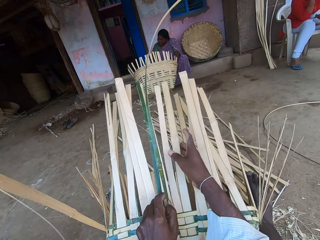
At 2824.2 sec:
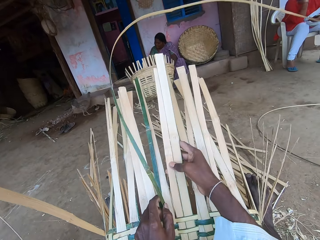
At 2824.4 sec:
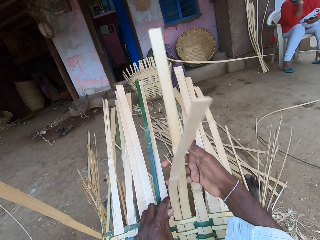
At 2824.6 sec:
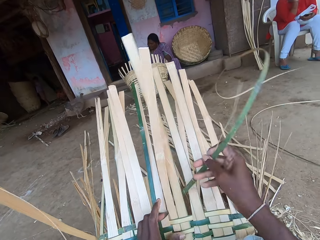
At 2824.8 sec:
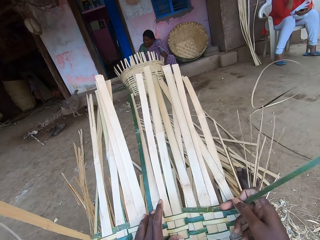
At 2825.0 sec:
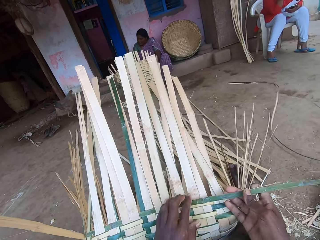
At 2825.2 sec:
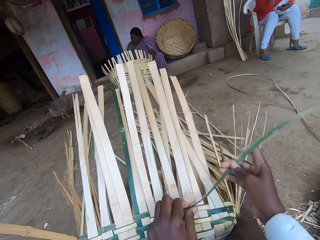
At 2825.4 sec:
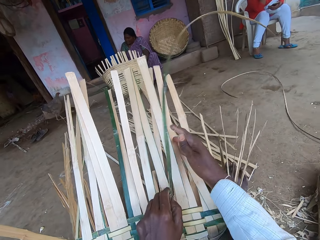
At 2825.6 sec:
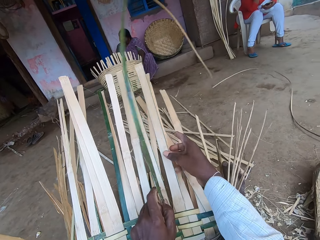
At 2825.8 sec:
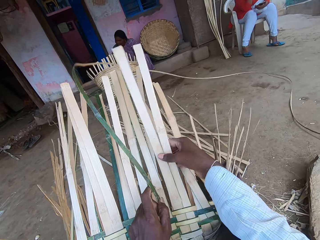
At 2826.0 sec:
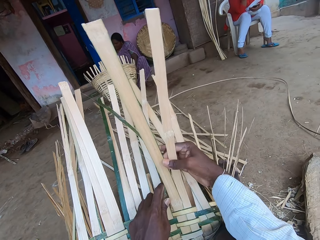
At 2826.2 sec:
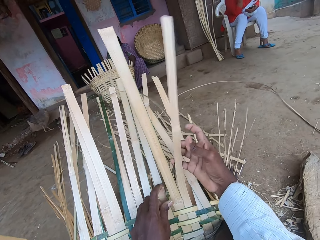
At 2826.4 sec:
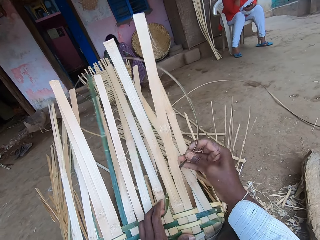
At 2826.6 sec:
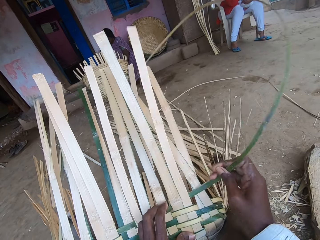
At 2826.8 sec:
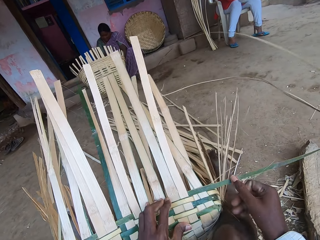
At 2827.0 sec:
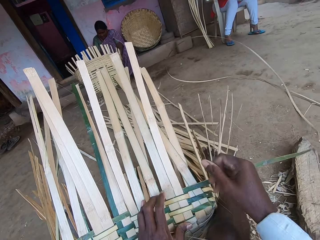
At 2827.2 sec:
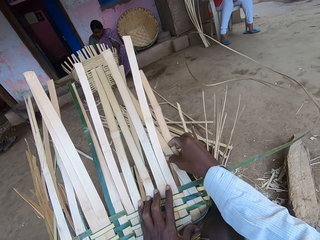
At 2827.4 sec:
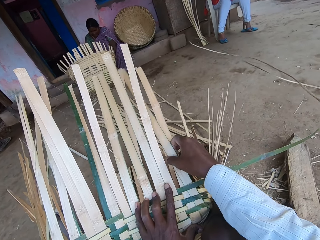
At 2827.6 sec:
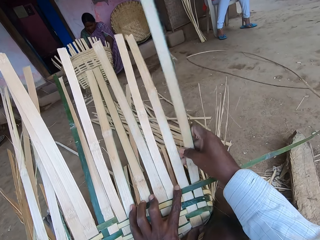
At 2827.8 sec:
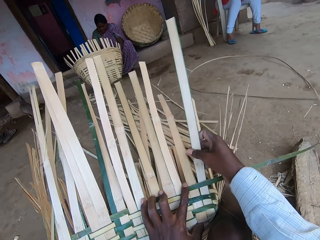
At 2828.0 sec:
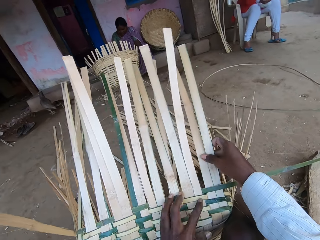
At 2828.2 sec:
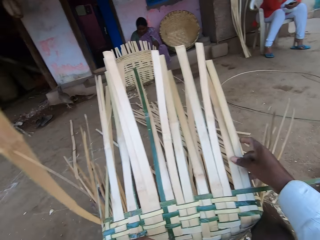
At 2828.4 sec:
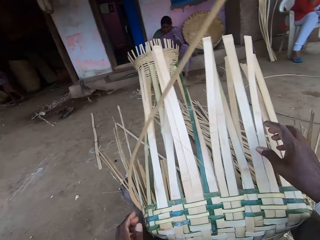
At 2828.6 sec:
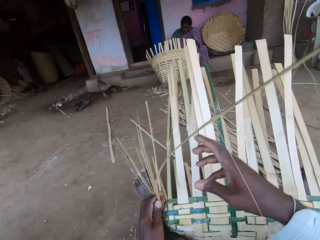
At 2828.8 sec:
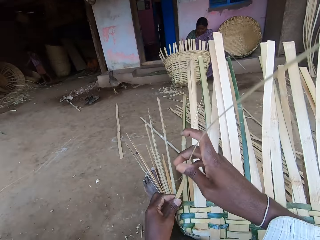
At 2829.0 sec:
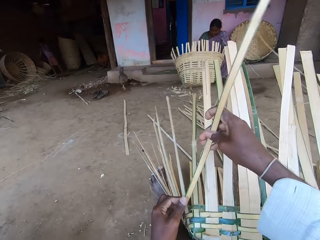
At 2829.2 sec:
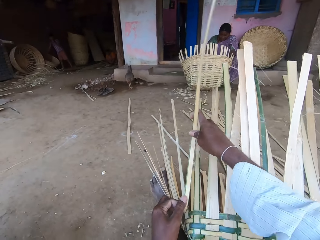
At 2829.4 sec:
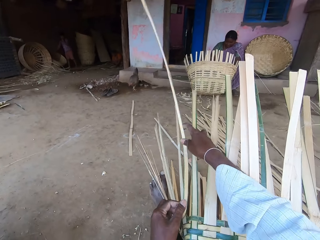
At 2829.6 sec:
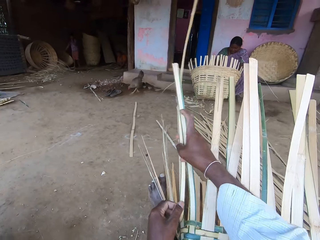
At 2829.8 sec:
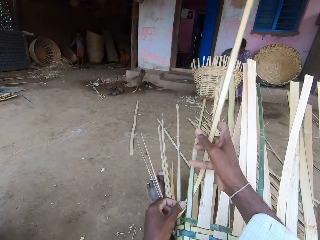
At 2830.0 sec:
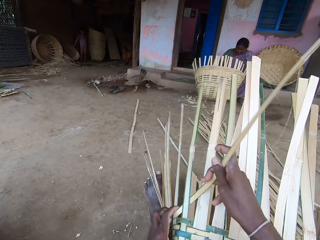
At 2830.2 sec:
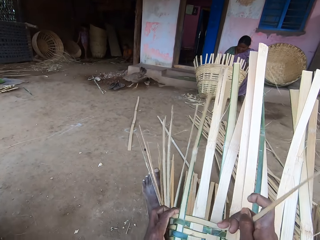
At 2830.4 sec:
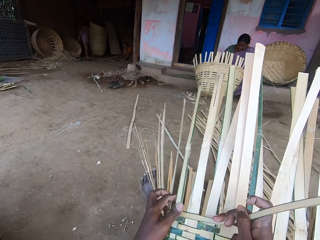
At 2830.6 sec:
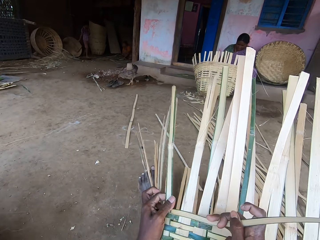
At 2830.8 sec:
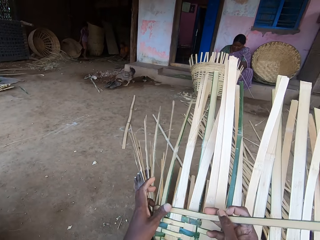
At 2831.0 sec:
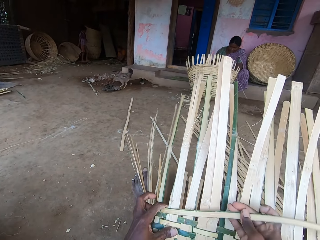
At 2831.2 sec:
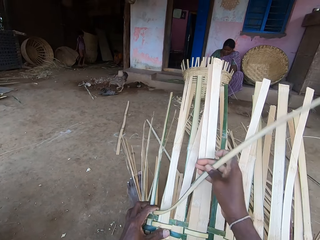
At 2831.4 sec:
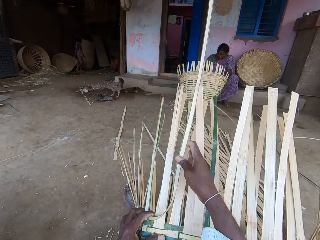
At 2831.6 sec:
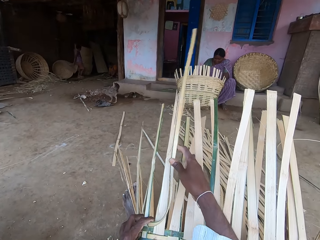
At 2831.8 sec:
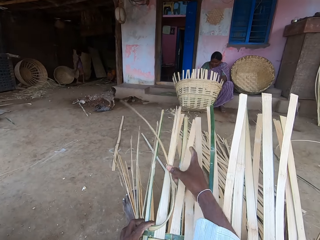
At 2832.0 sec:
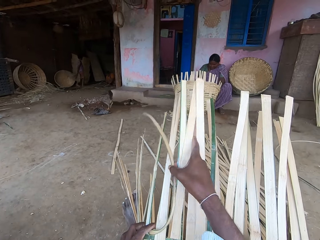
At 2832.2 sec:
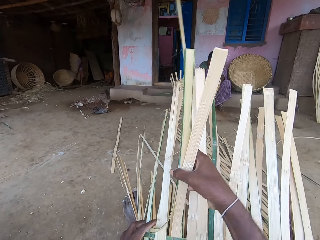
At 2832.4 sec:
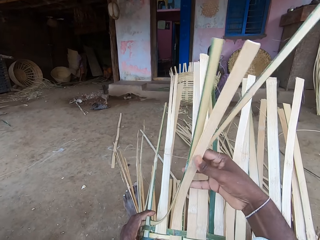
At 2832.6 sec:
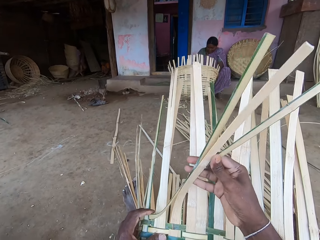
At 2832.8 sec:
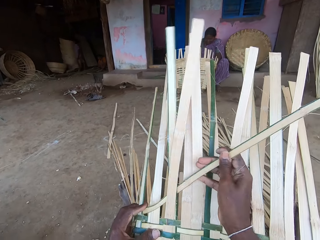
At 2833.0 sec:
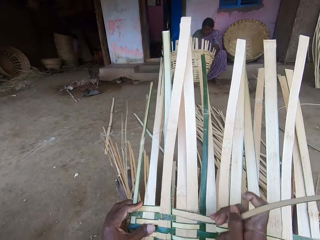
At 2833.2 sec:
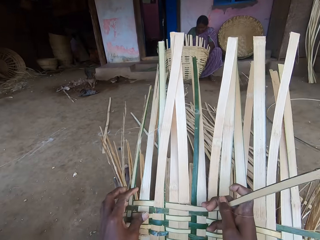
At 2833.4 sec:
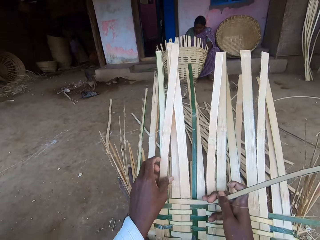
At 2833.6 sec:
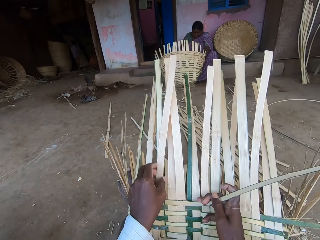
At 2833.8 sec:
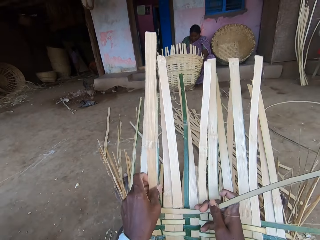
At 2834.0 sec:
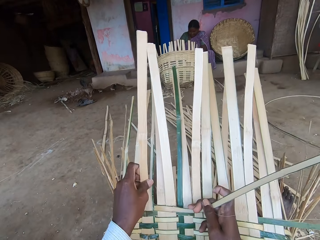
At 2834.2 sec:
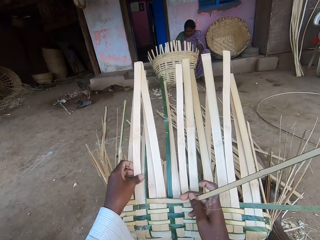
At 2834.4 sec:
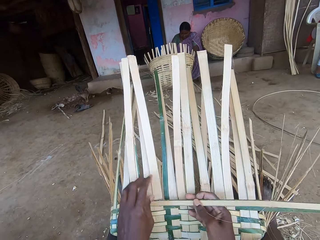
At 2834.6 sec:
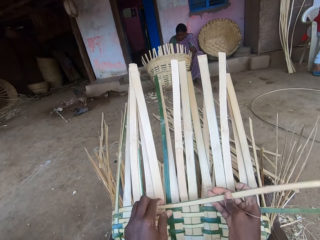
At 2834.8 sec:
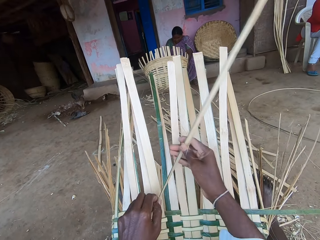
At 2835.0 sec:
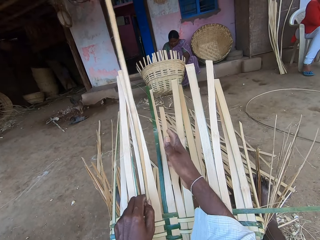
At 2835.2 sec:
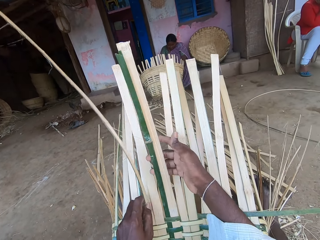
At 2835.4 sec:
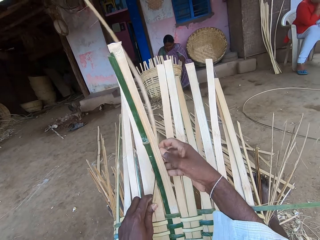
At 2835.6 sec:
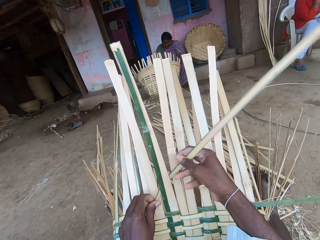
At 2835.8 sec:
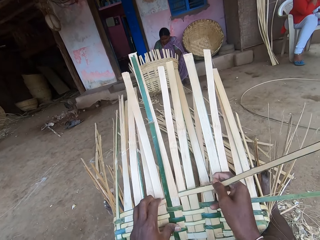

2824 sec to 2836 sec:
The camera wearer talks with a person. They weave the basket.

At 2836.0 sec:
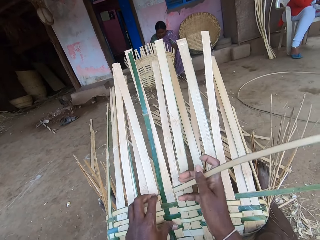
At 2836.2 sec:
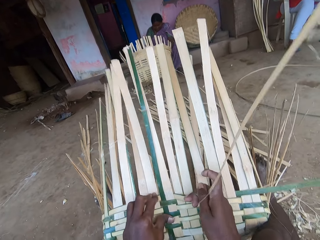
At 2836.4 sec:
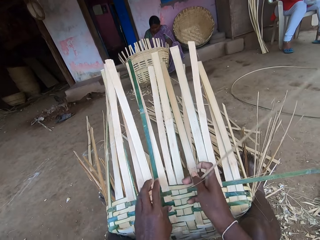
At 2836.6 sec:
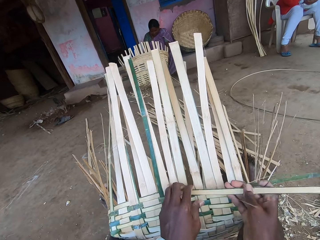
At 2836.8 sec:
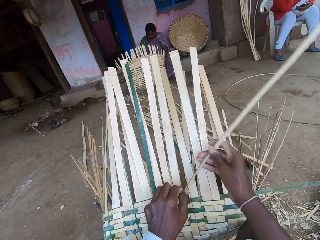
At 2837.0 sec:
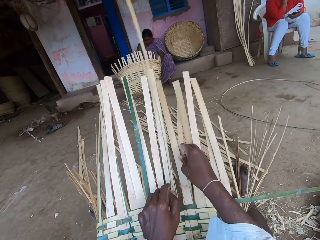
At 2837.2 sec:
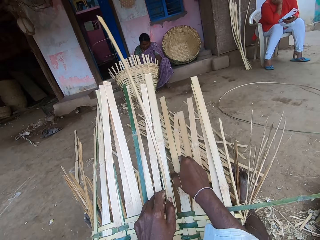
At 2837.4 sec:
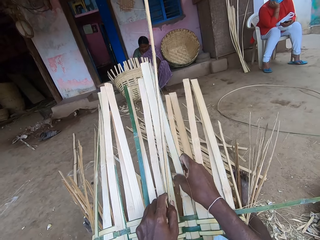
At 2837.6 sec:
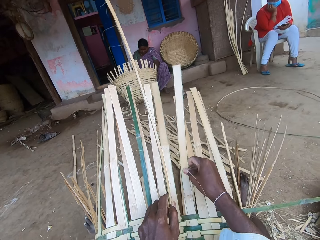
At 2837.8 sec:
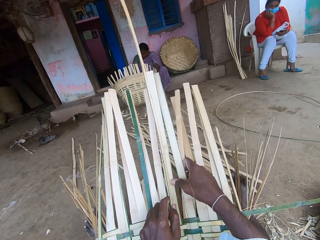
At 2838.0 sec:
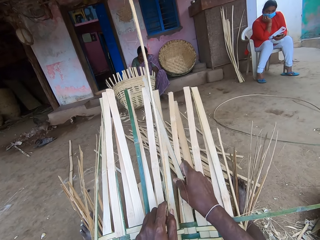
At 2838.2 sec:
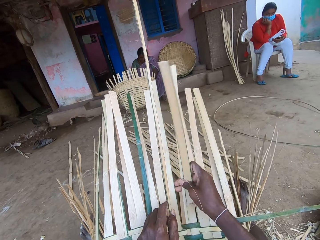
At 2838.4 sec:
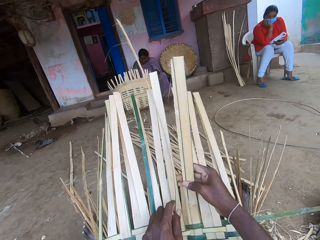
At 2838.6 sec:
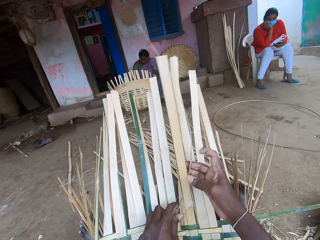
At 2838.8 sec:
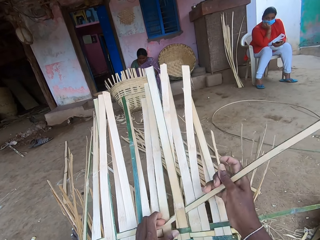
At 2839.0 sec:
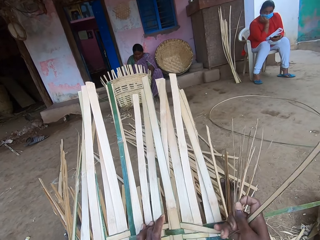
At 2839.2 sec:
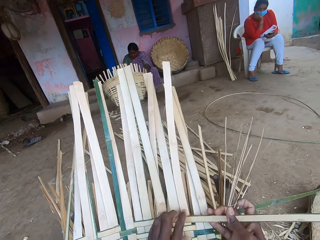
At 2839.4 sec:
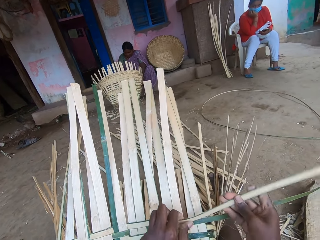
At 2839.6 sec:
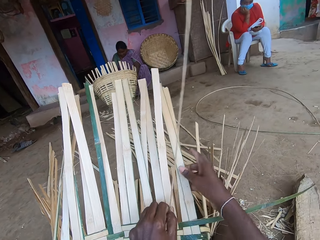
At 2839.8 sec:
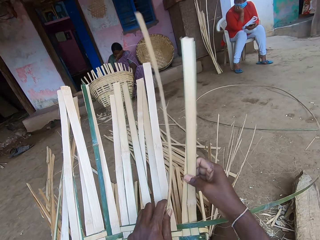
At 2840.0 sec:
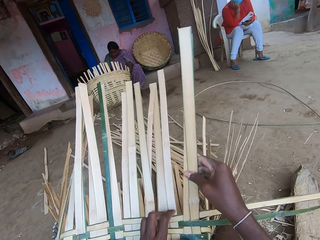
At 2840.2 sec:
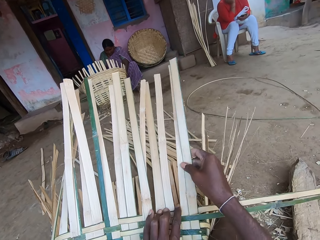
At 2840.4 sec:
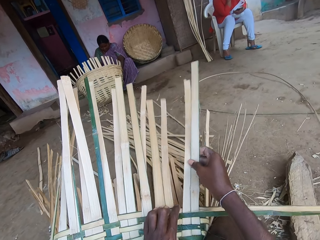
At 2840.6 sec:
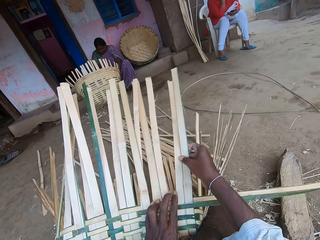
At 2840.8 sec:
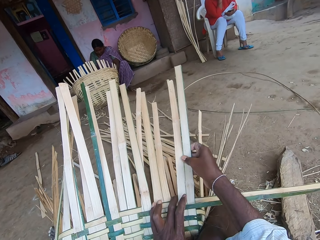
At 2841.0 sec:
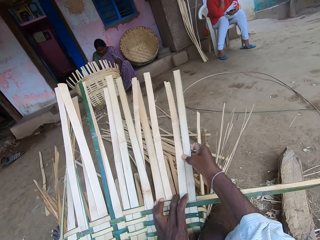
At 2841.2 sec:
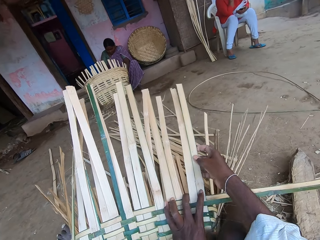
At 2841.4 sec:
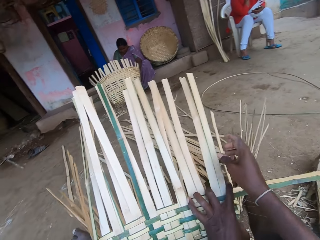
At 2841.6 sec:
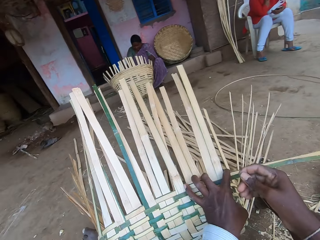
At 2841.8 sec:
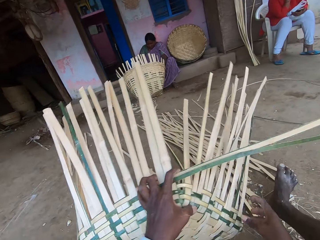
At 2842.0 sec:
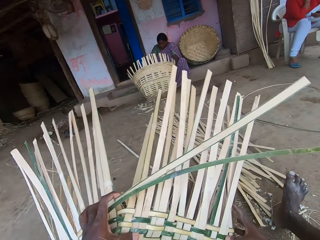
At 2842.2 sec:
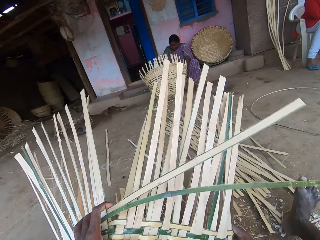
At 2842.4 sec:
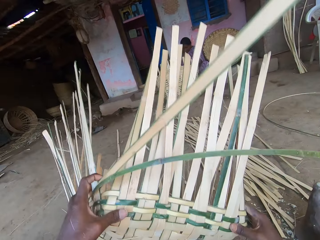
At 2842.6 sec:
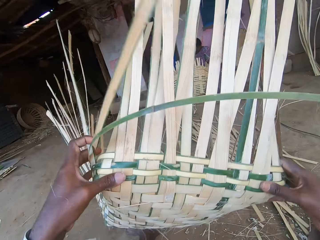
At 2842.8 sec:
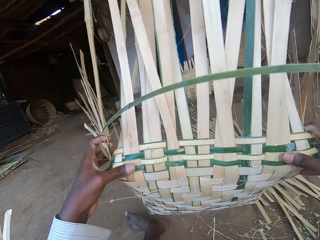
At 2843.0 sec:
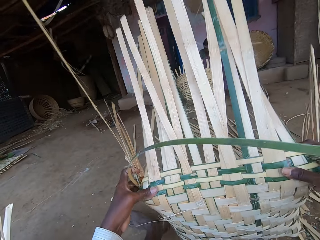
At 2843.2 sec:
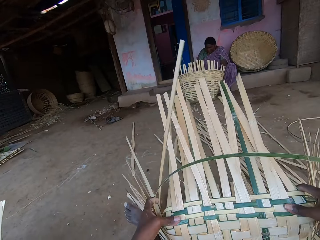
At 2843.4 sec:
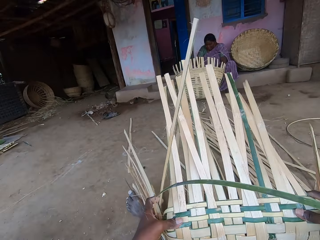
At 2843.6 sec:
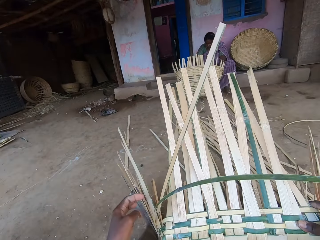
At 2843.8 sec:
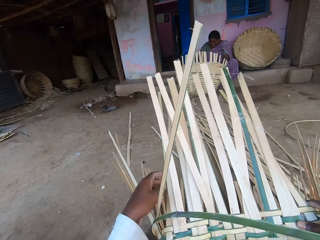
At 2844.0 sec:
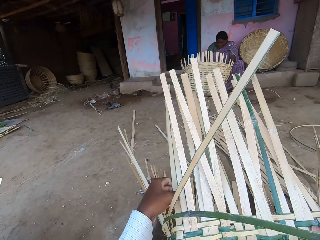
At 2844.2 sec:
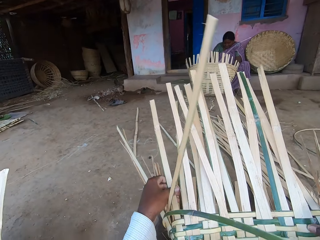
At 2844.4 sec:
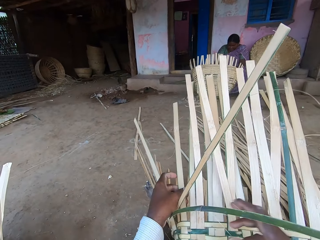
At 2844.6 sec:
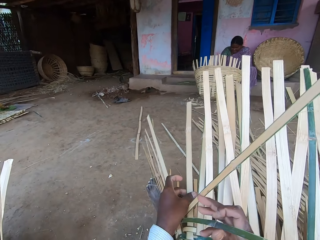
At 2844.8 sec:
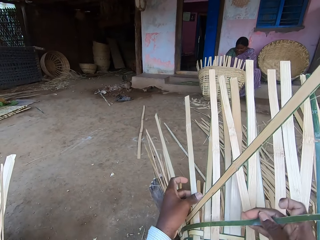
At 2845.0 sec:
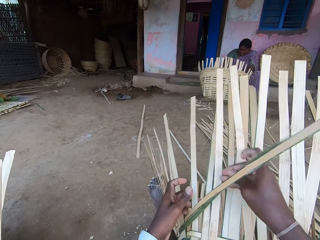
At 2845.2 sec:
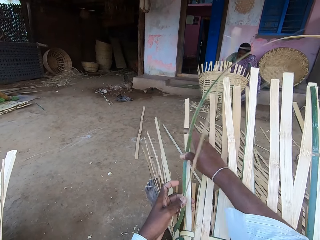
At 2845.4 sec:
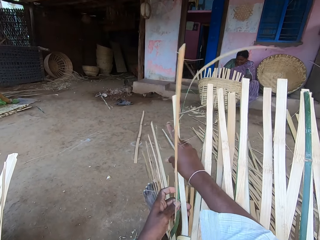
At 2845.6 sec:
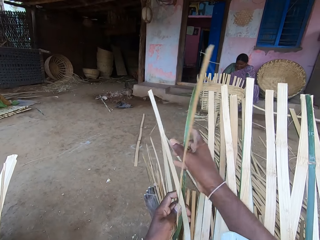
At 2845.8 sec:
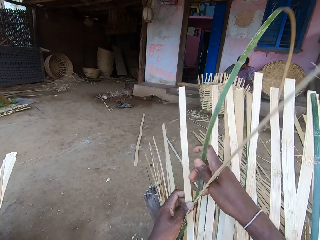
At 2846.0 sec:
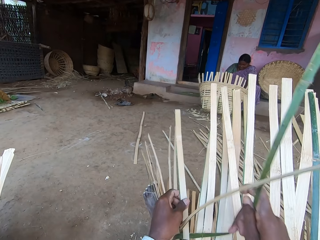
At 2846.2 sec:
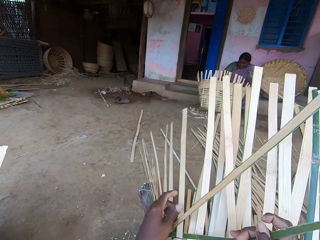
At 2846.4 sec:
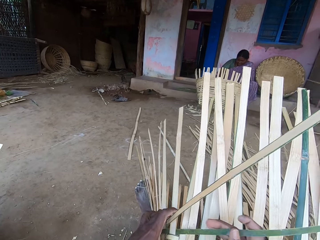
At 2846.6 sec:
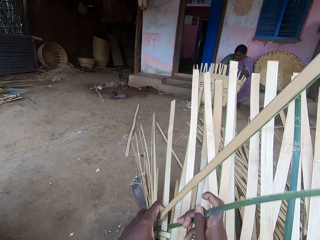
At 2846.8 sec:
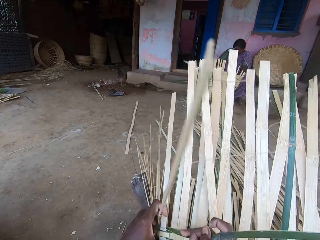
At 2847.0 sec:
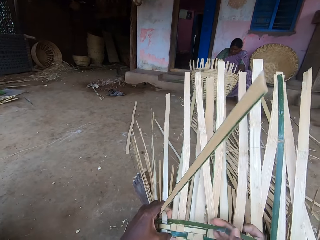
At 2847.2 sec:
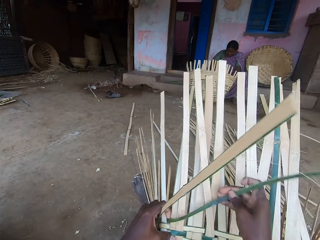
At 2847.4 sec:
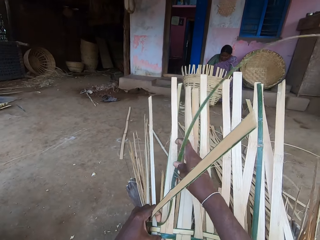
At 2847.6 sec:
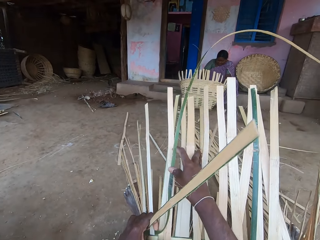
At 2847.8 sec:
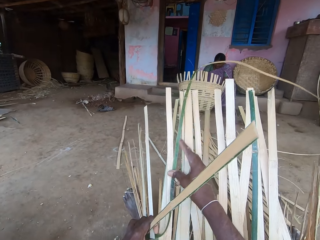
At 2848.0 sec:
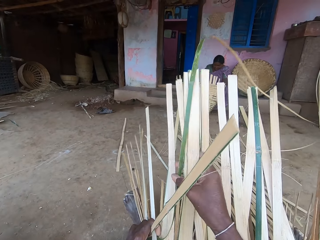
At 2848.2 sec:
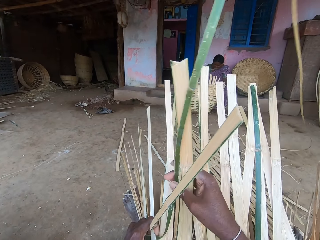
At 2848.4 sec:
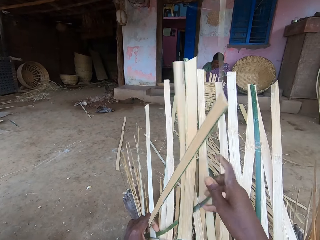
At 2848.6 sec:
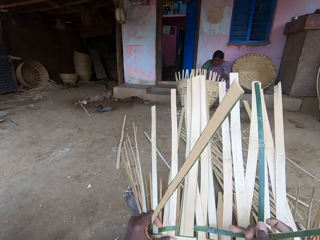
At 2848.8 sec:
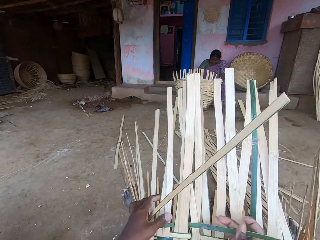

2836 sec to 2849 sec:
The camera wearer talks with the person. They weave the basket. They turn the basket. They weave the basket again.
